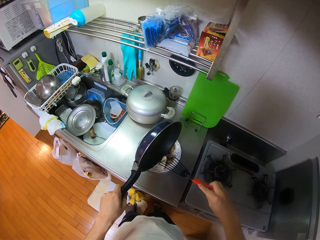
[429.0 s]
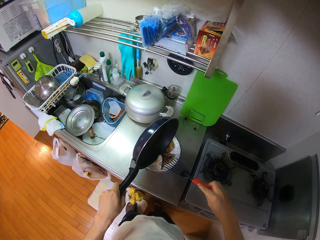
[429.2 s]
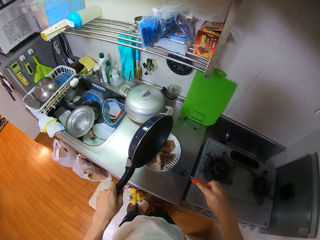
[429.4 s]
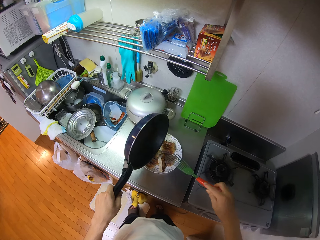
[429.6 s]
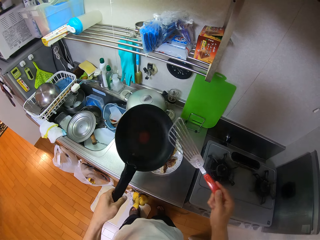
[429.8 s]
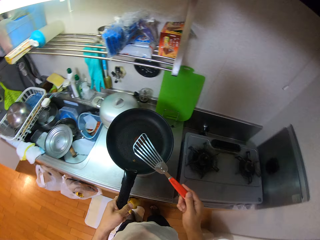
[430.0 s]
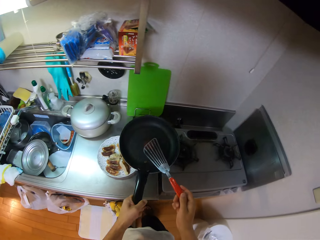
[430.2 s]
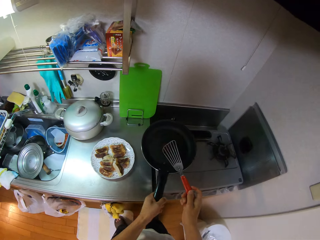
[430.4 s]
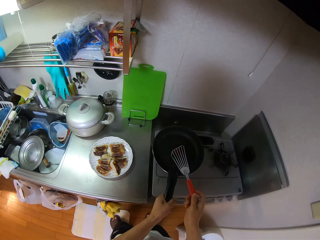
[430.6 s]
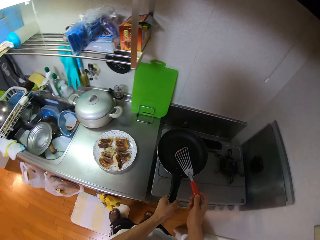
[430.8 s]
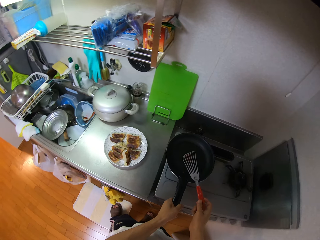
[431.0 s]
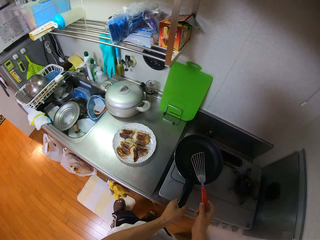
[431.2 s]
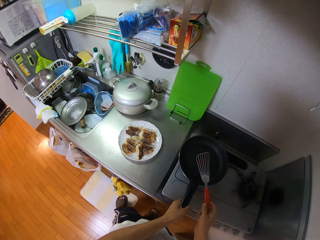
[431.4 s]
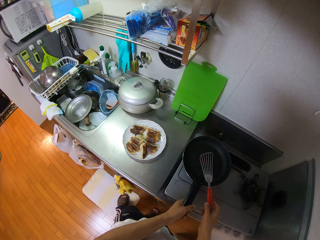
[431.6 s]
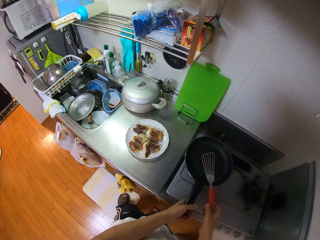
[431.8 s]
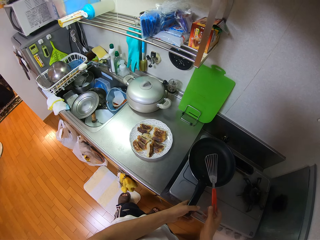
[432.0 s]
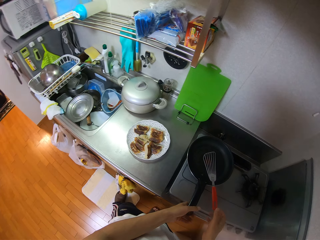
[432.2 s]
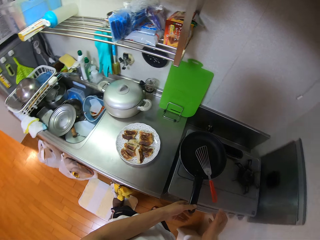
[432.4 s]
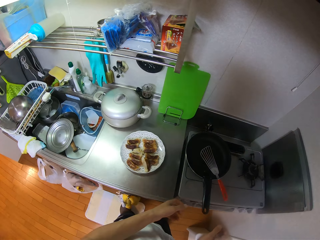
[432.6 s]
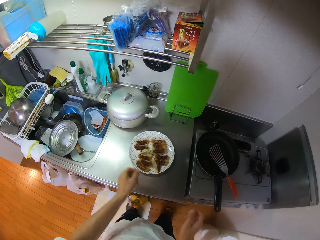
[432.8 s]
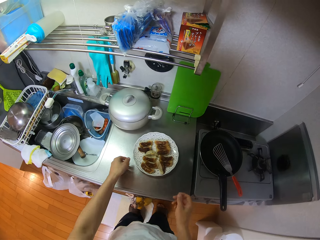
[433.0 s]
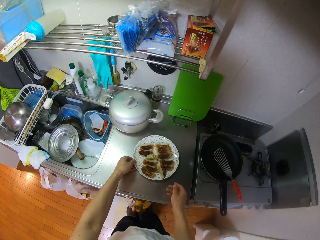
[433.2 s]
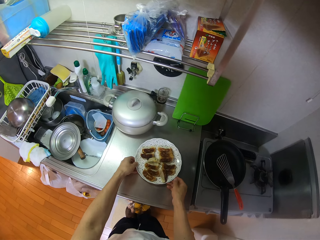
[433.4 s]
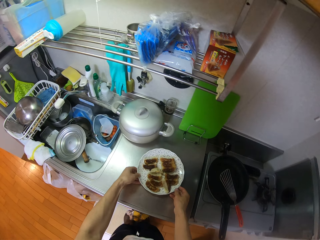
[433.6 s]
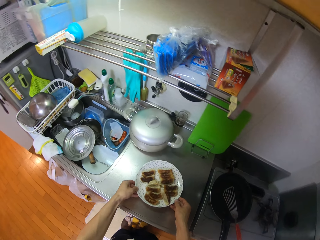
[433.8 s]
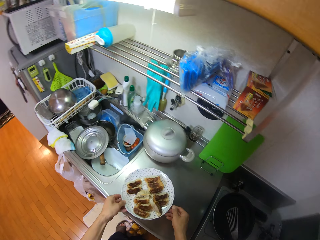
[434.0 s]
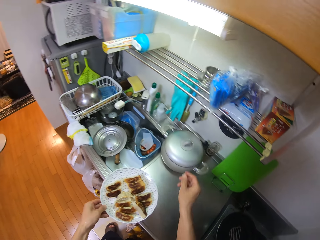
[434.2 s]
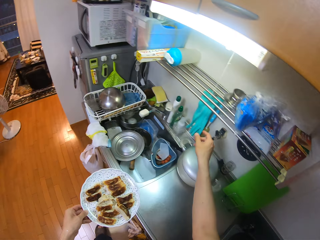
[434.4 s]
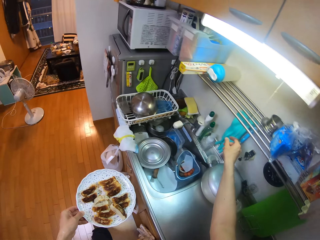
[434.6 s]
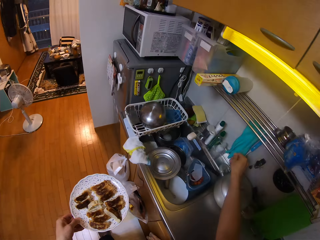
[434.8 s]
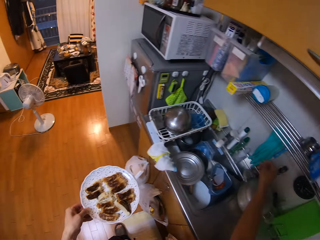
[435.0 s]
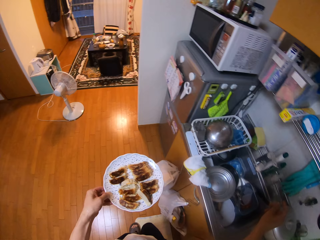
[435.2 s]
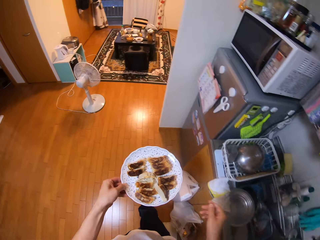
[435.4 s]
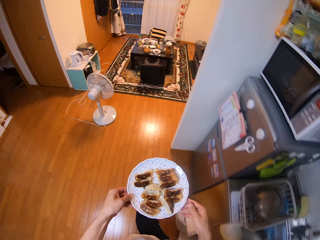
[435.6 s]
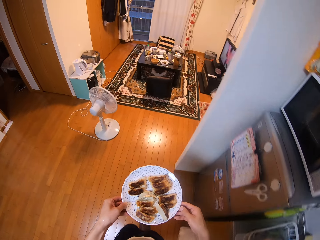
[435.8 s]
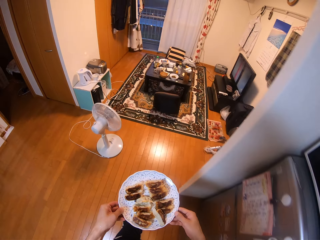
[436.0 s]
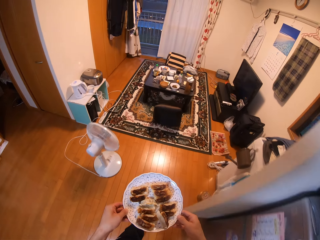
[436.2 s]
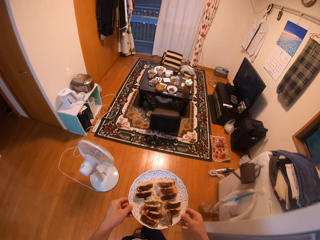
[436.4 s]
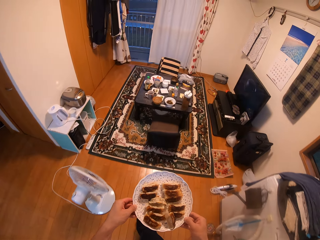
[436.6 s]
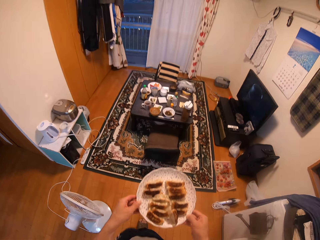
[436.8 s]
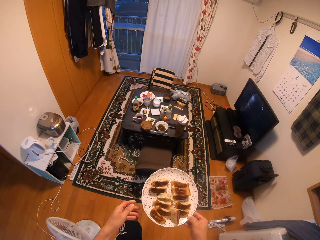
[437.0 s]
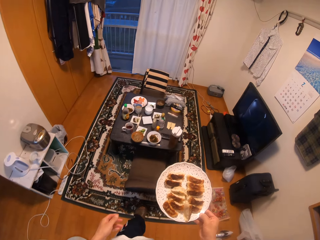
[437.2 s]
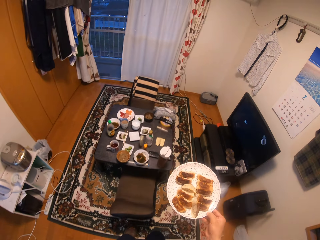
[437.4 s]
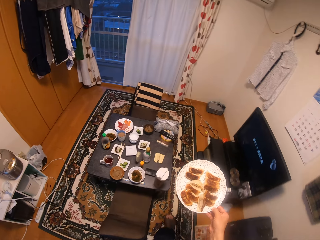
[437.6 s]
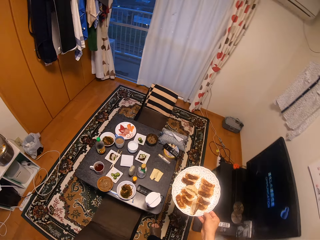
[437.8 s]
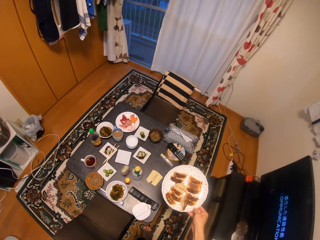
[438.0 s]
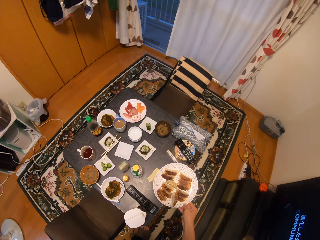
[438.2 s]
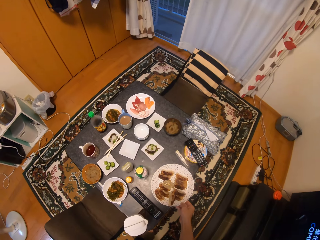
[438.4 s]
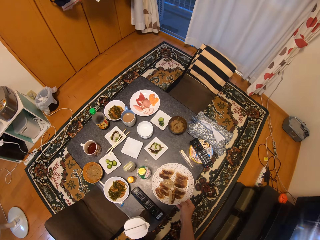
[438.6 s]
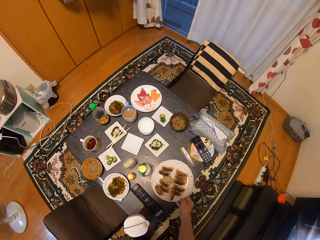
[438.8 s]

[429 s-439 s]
The camera wearer drops the dumpling in the plate using the spatula. He drops the spatula and the pan in the sink. He picks up the plate on the countertop with both hands. He turns a light off using his right hand. He walks on the floor towards a table. He transfers the plate to his right hand.

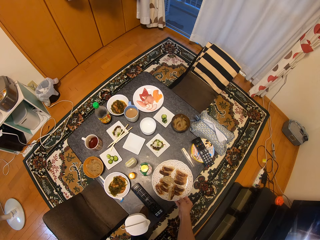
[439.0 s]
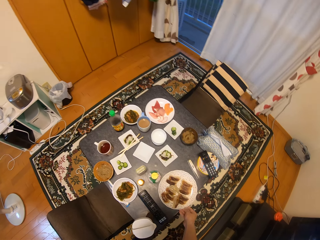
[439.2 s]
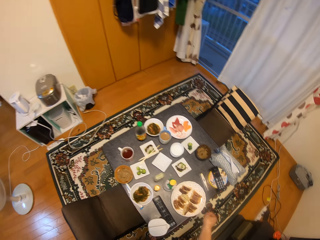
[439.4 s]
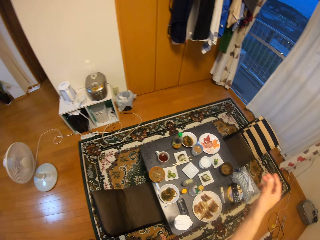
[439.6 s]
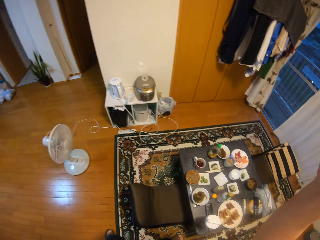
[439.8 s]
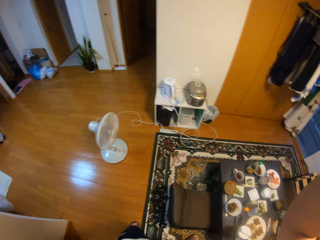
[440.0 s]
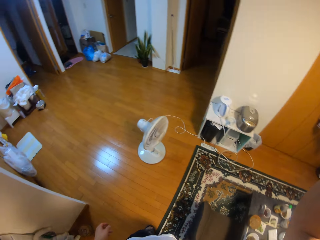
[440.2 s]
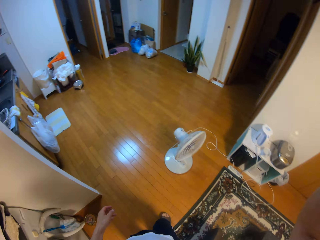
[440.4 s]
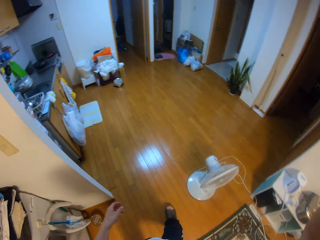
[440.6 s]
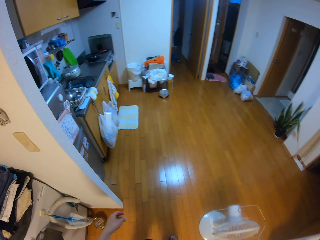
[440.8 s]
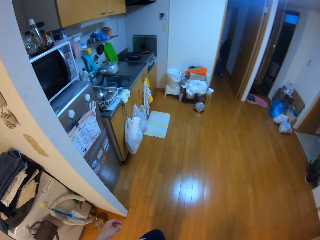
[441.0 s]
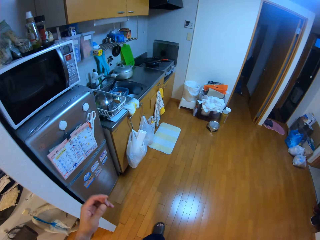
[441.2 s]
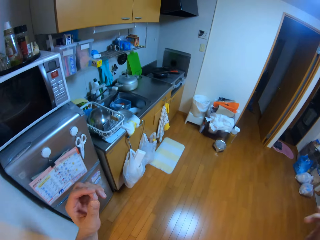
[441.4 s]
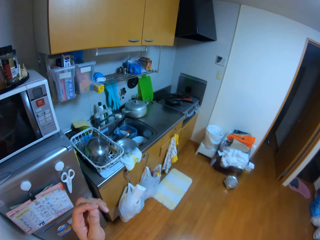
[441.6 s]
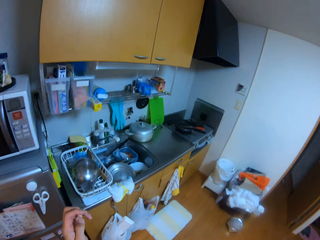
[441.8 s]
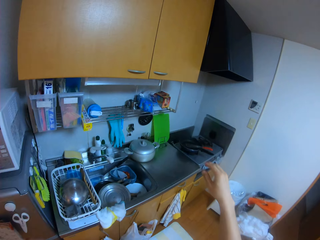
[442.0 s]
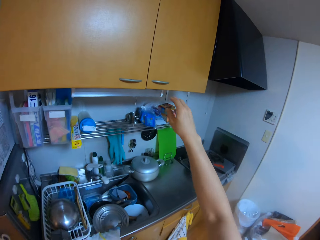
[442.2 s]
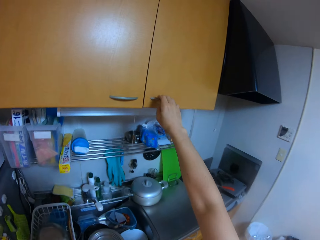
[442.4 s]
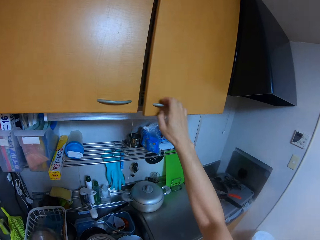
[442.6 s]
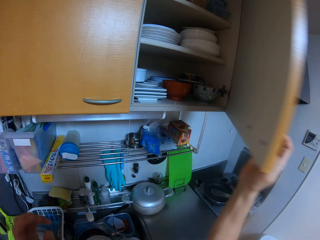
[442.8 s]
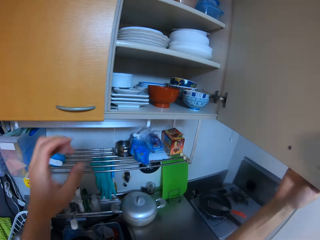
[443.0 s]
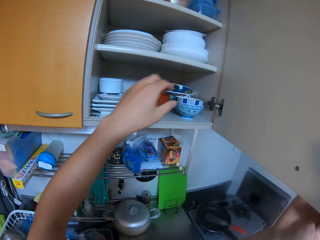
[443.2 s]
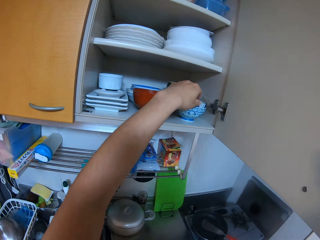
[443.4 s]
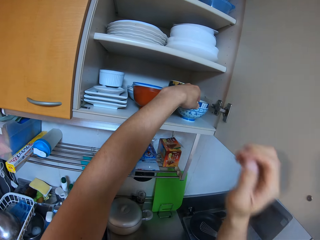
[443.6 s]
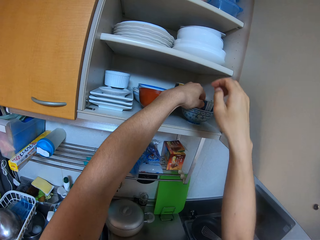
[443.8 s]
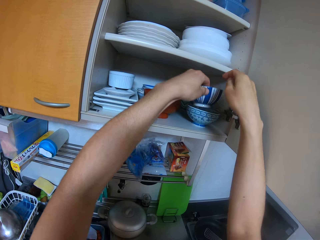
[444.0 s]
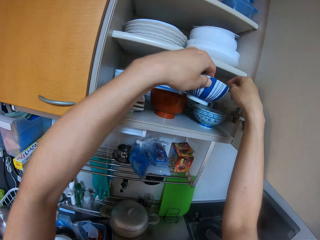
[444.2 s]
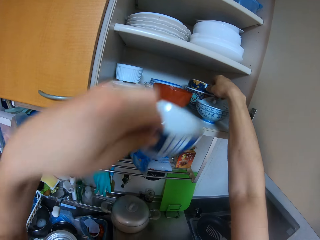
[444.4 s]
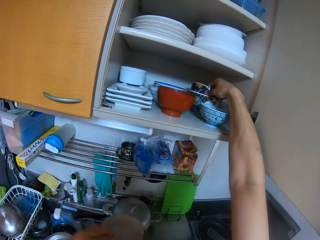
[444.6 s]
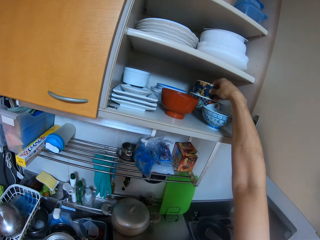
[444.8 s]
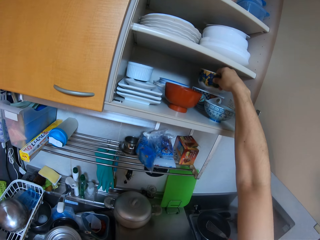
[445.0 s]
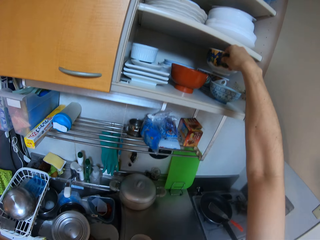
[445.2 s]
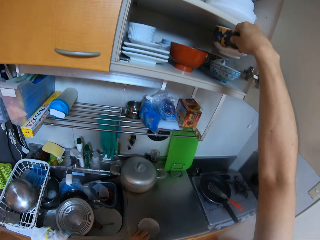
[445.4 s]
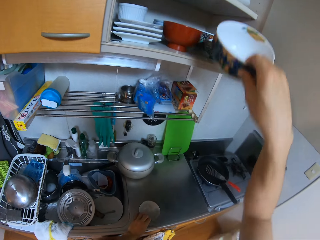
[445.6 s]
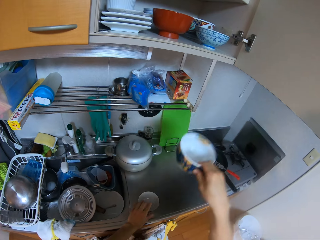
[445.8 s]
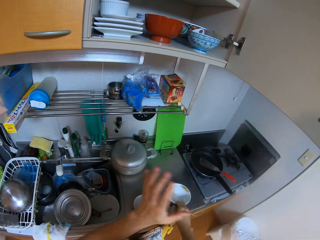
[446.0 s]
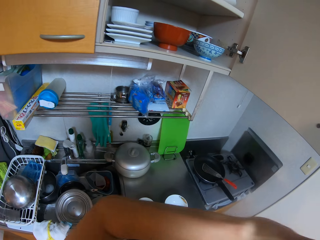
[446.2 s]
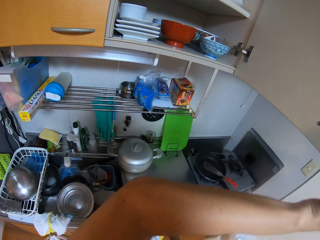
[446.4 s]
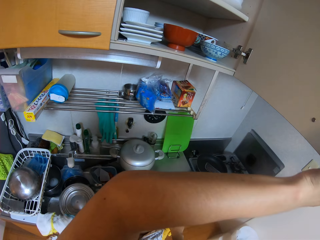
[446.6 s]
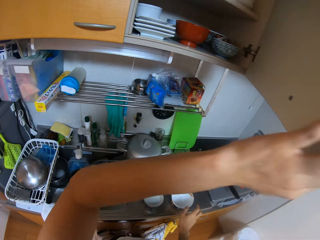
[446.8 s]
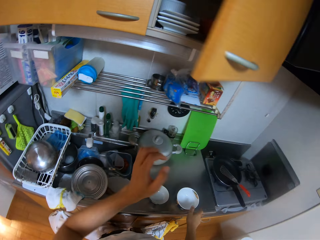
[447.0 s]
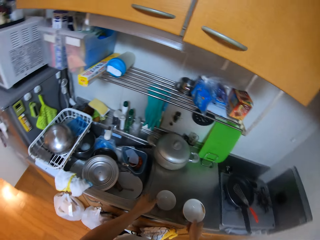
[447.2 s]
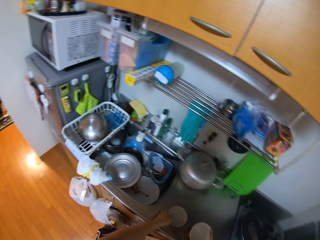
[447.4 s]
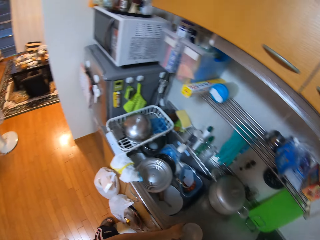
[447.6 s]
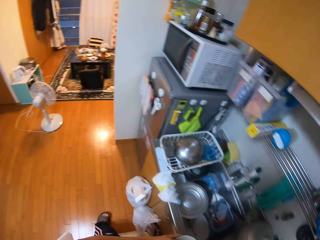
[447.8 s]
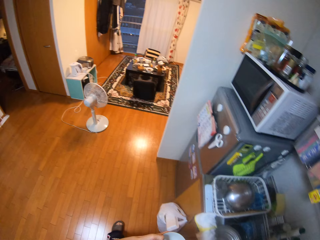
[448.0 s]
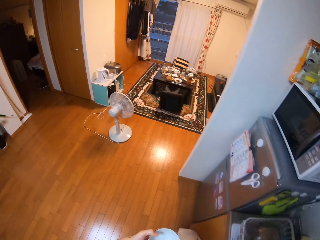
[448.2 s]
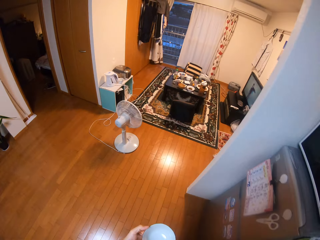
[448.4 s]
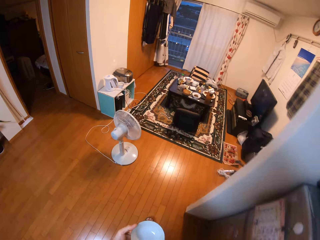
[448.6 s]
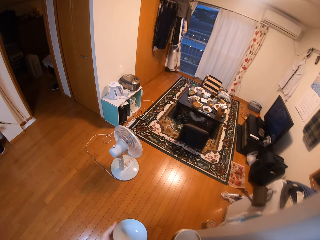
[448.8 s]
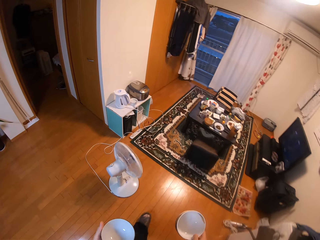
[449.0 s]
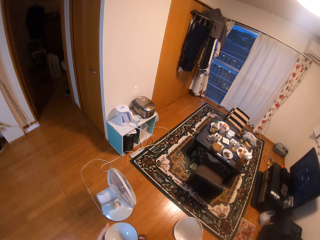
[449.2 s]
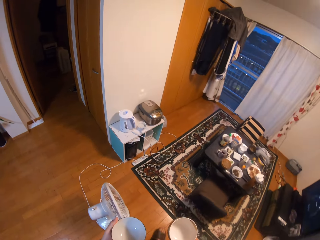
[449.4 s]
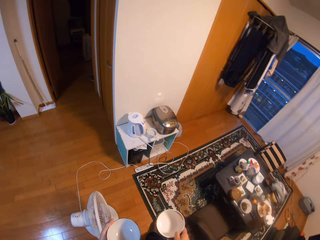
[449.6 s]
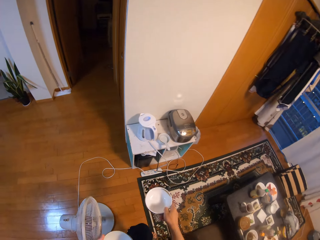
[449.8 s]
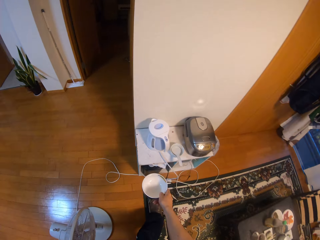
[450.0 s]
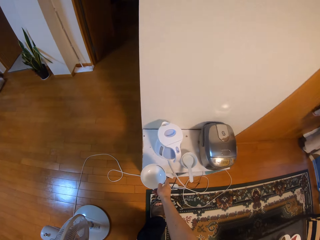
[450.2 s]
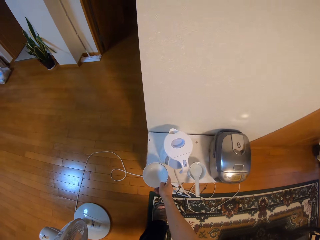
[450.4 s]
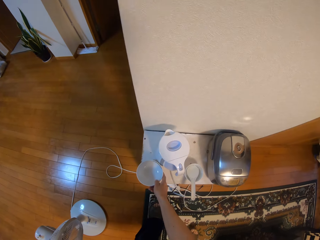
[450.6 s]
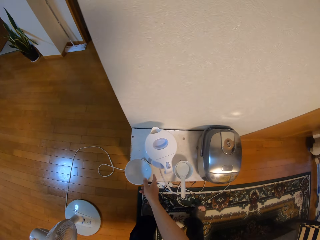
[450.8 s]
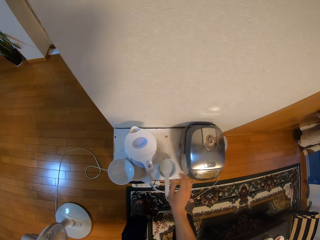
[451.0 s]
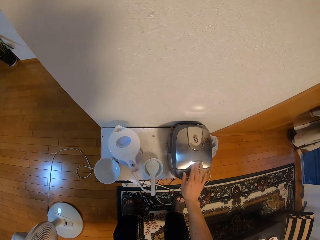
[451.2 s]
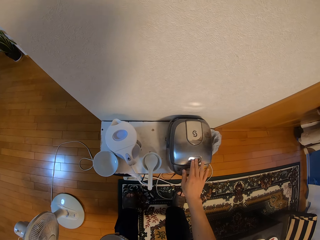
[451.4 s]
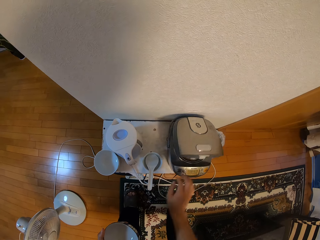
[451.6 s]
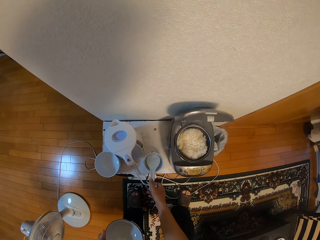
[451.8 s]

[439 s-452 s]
The camera wearer drops the plate on the table using his right hand. He adjusts the camera. He walks on the floor towards a kitchen cabinet. He opens a door of the cabinet with his right hand. He picks a bowl in the cabinet with his left hand. He picks another bowl with his right hand. He puts the bowl on the table. He closes the cabinet with his left hand. He picks both bowls on the table with both hands. He walks on the floor towards a pressure cooker. He drops the bowl on the table with his right hand. He touches a button on the pressure cooker with his right hand. He opens the electric pressure cooker.
